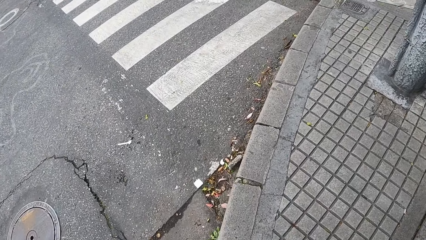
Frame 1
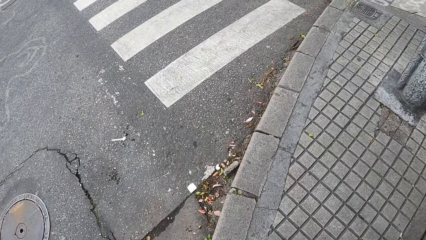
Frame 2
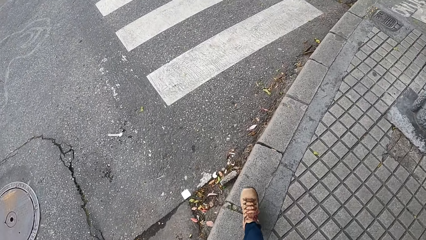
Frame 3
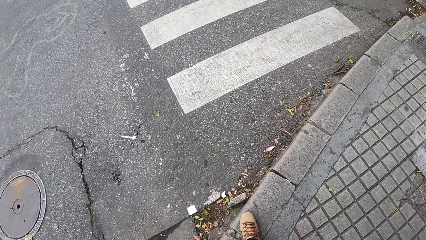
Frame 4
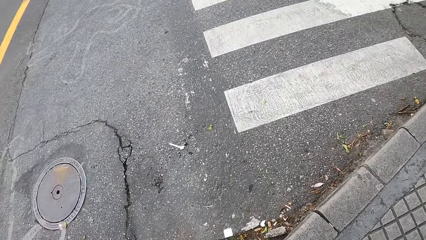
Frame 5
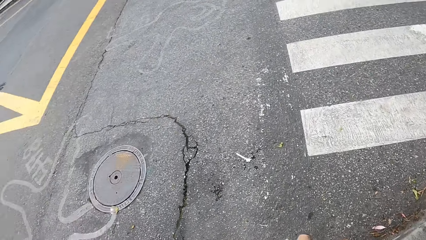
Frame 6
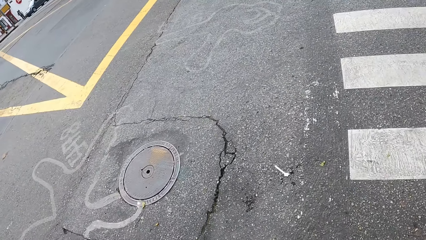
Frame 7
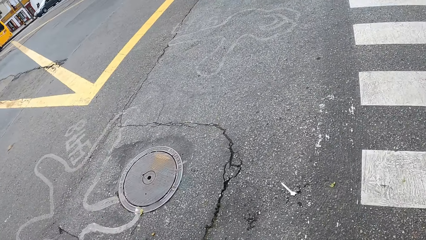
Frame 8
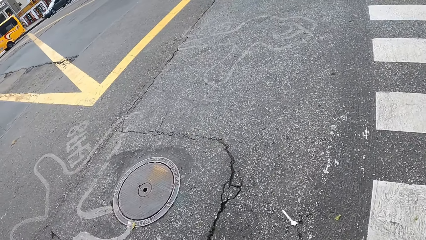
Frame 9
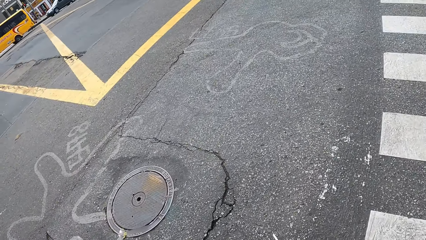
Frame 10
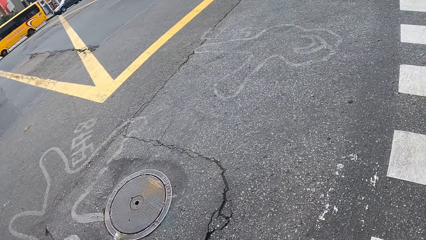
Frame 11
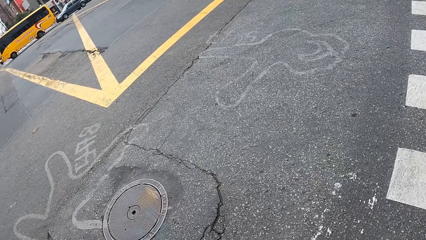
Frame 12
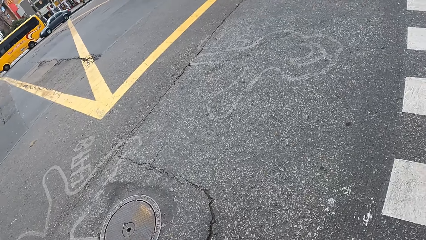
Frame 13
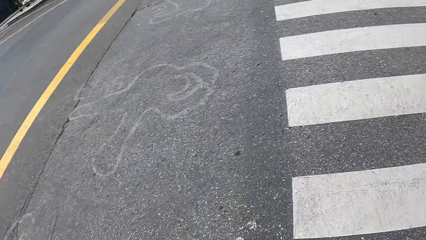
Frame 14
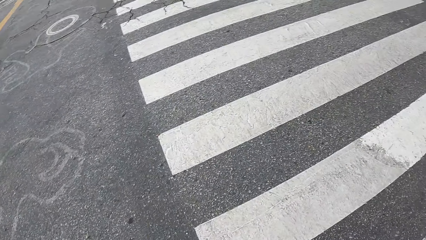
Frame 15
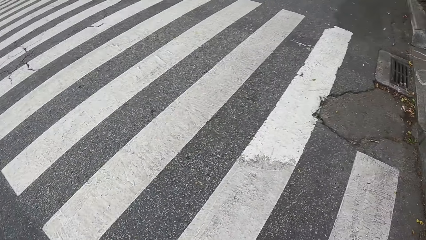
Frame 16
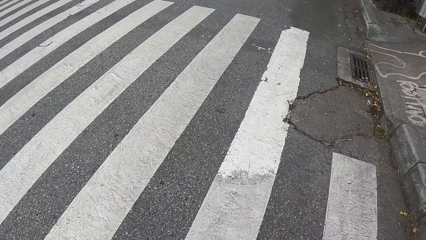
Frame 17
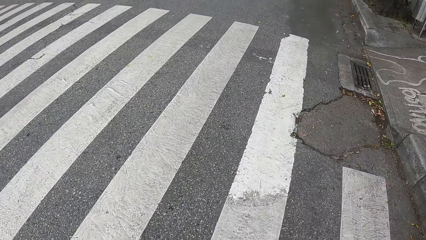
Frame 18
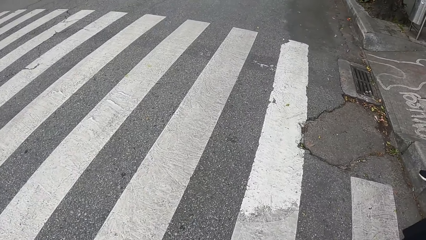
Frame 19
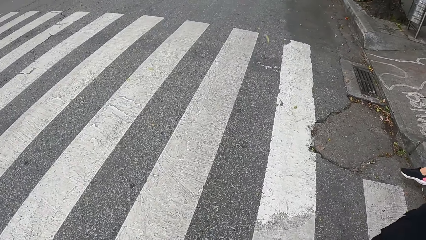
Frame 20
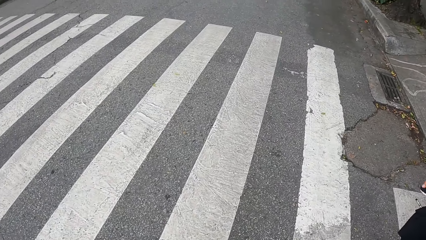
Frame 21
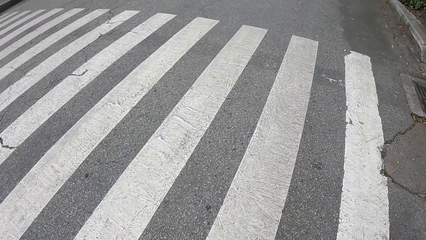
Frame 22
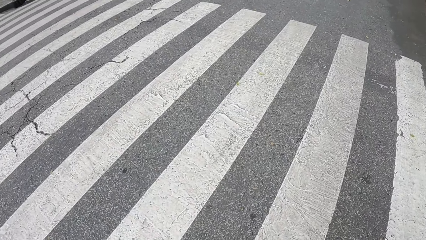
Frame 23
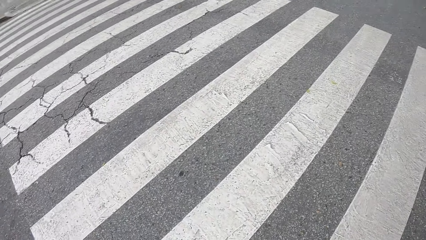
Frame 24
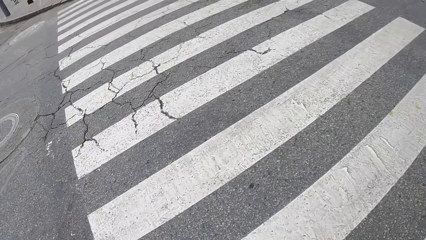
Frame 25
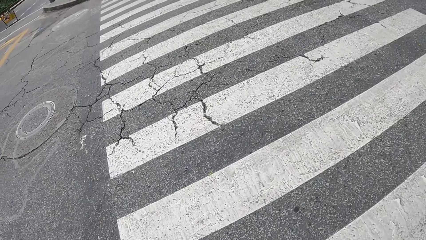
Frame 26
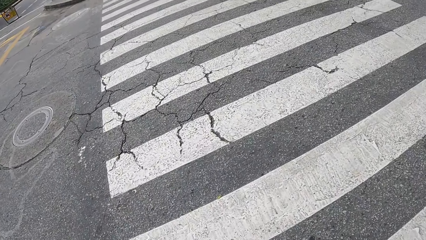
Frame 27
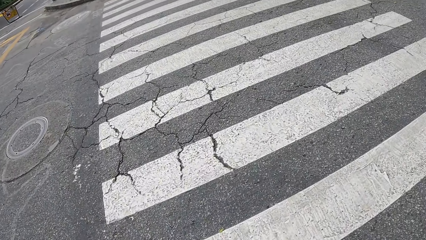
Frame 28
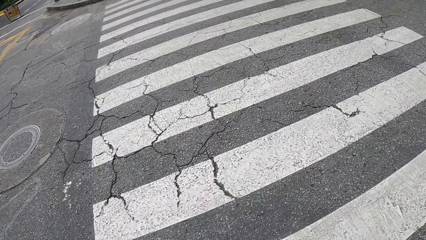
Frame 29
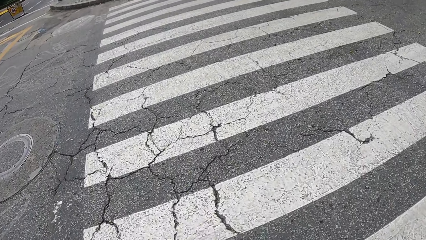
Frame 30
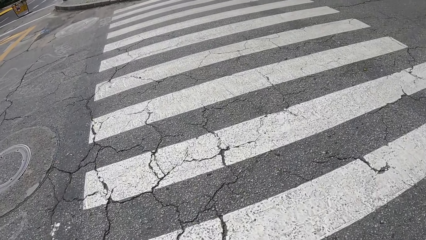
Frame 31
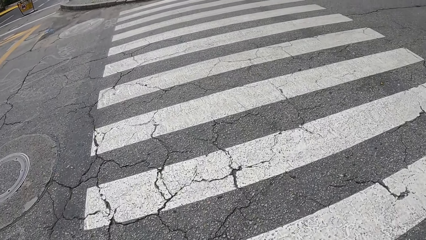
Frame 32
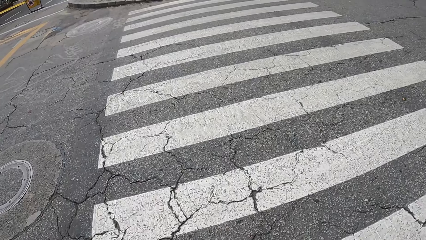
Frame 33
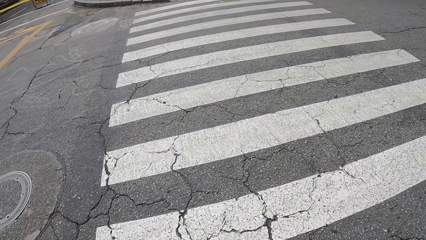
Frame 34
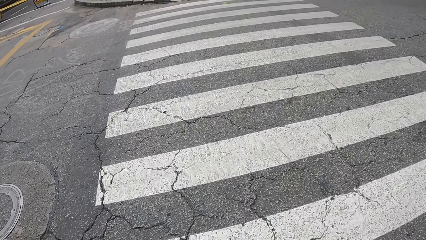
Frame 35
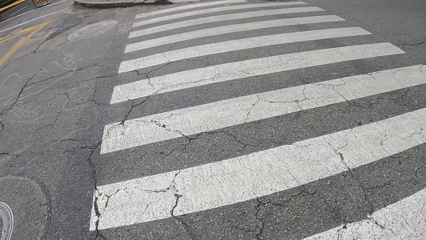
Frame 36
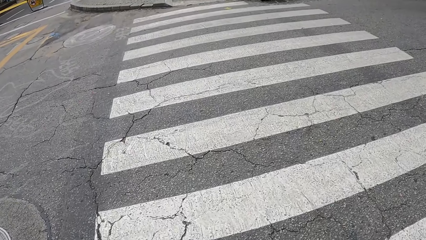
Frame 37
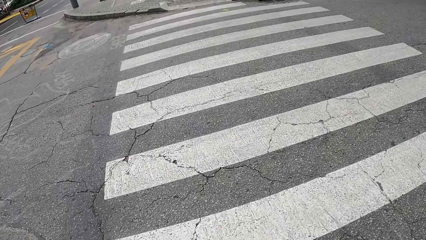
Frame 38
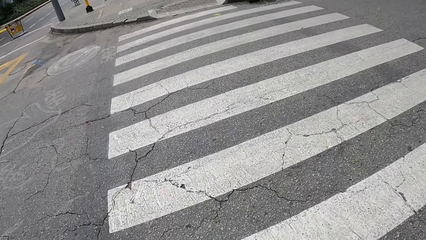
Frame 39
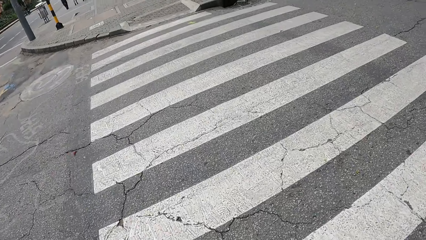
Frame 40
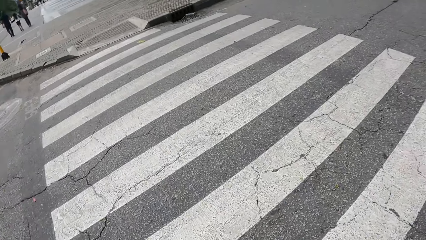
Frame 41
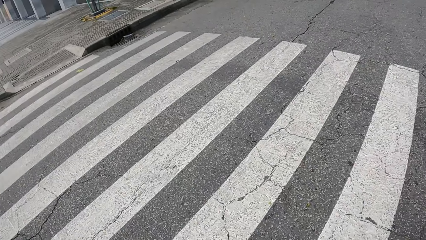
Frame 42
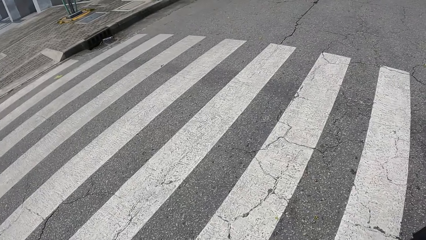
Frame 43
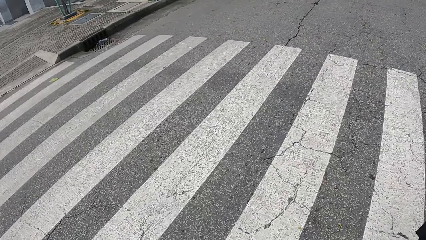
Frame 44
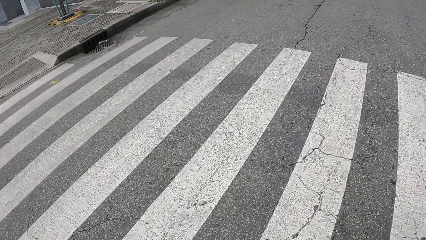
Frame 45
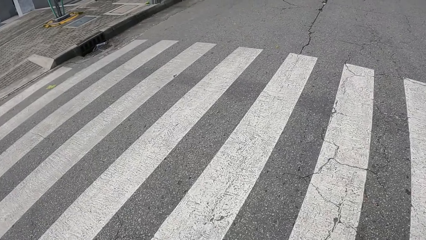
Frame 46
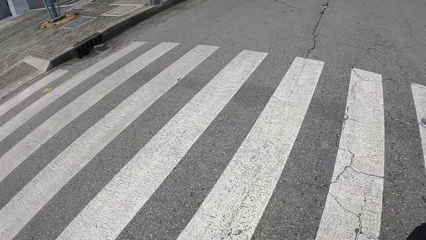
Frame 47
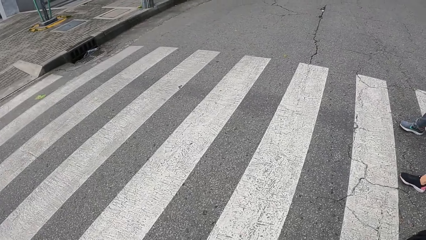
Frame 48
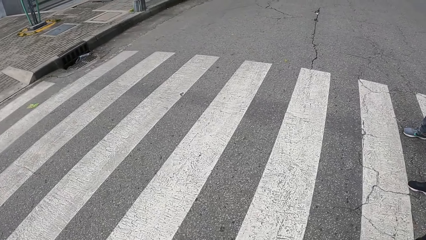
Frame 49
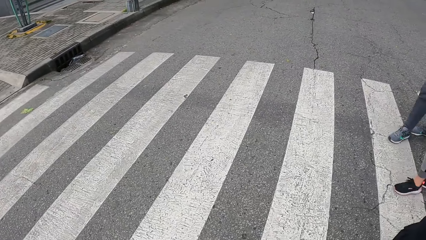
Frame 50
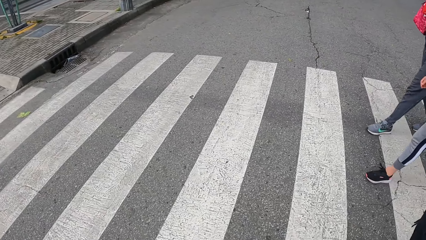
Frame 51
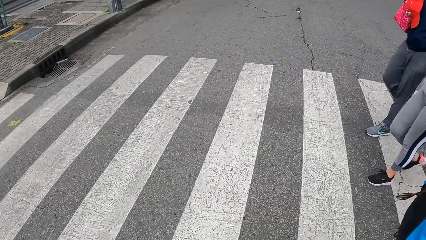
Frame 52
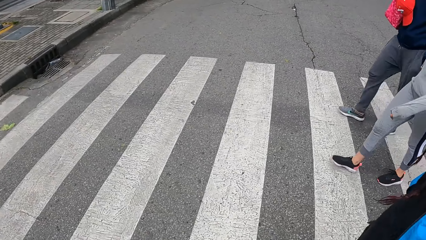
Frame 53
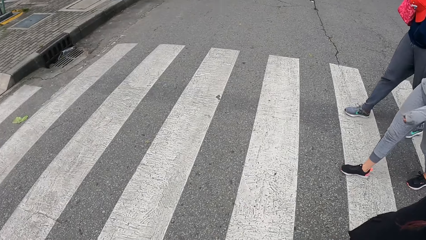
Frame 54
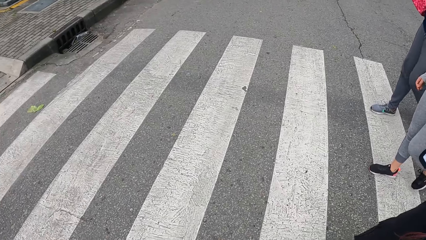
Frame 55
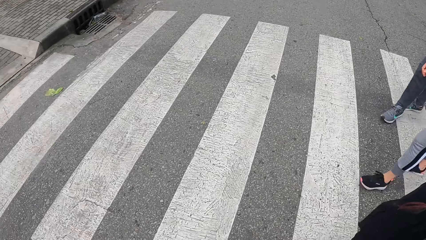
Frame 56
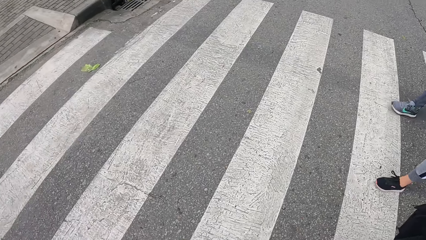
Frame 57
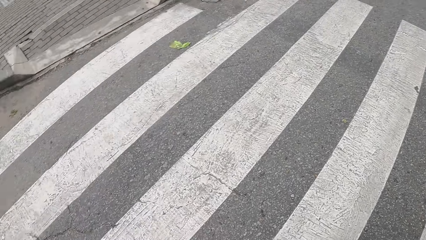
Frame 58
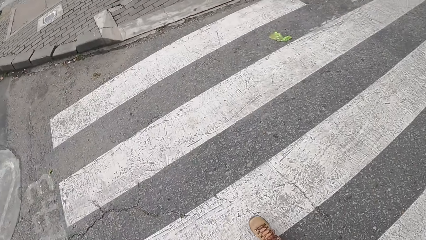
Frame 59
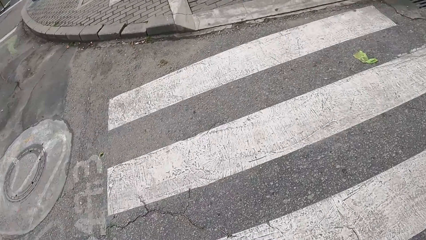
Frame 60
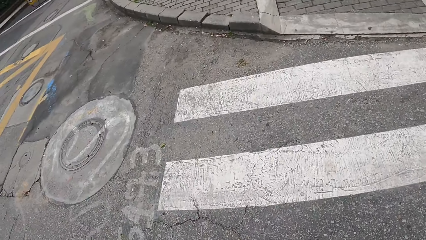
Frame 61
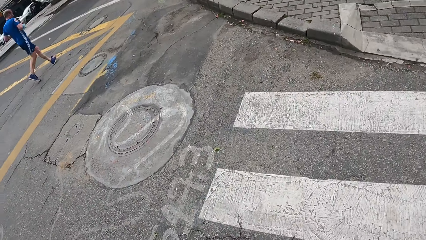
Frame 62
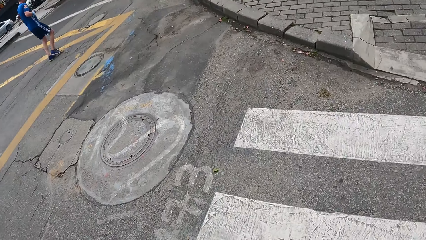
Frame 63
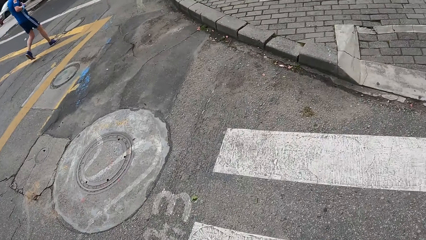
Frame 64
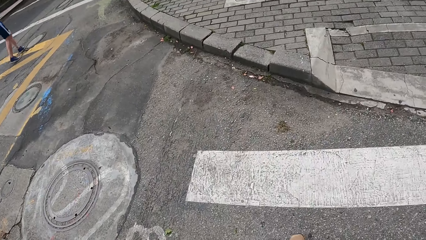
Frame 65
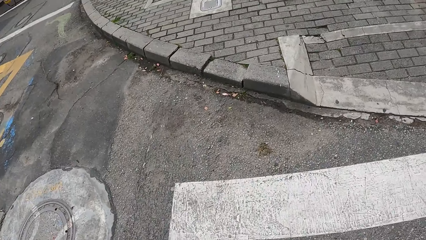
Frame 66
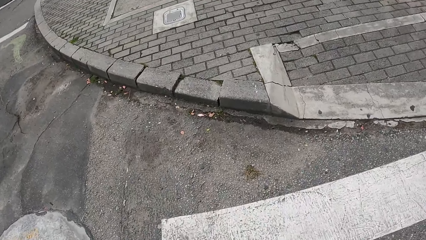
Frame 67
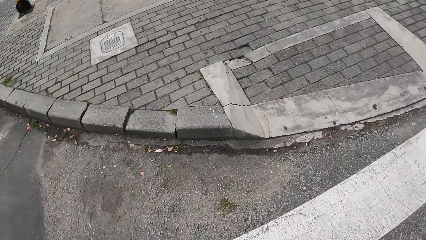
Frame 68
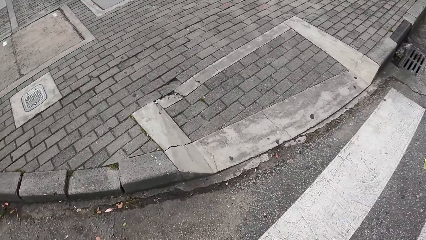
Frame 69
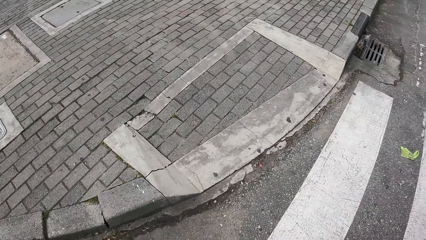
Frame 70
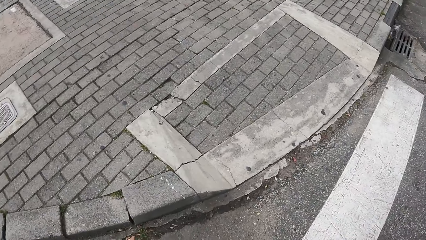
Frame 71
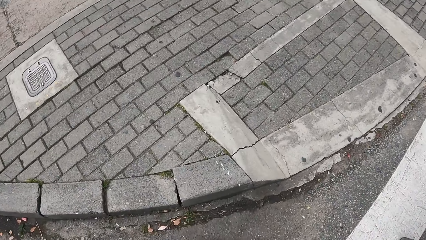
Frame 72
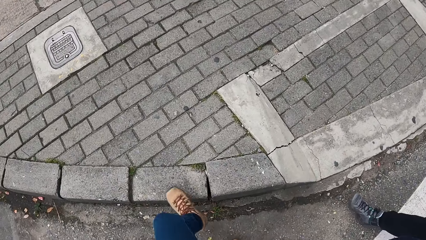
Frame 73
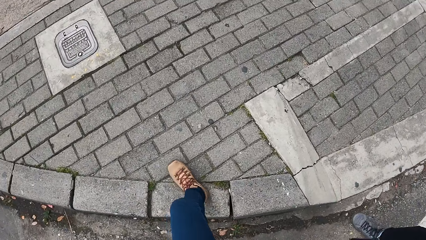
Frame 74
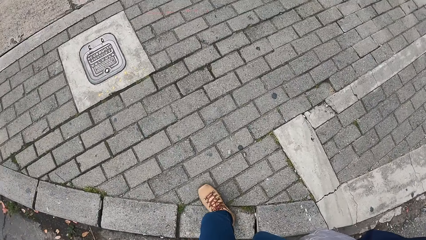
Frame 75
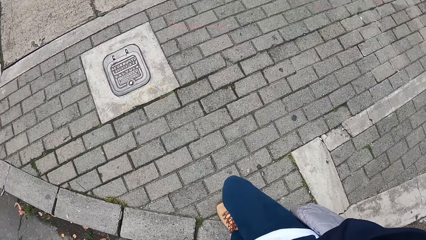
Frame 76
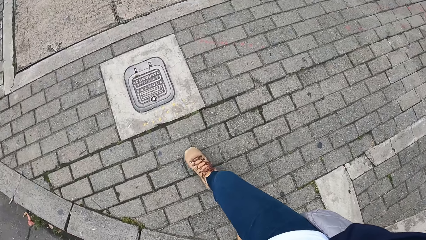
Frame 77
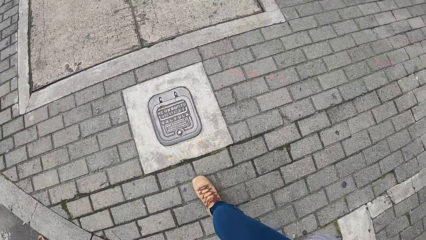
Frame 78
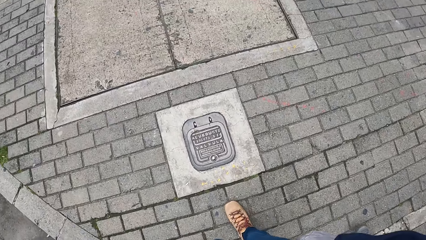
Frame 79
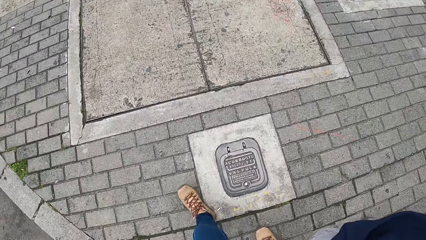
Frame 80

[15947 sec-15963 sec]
The camera wearer crosses a road with a woman, another woman, a third woman and a fourth woman. They walk on a pedestrian walkway with the four women.
